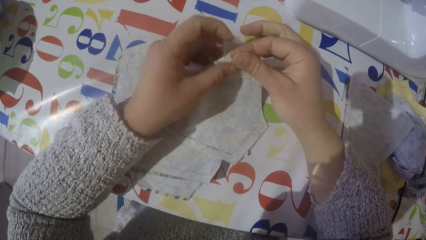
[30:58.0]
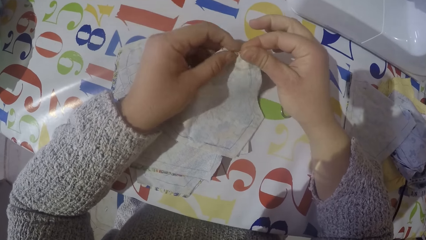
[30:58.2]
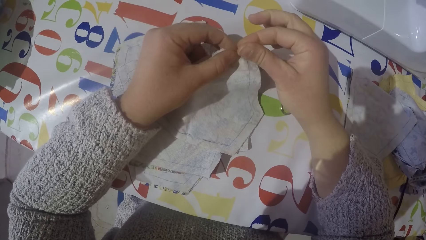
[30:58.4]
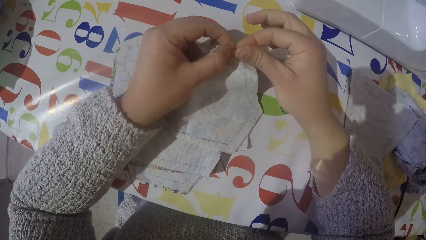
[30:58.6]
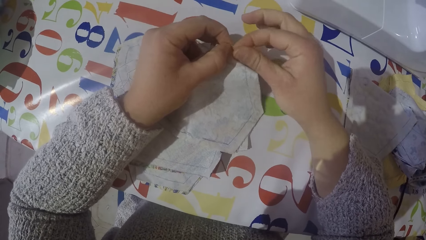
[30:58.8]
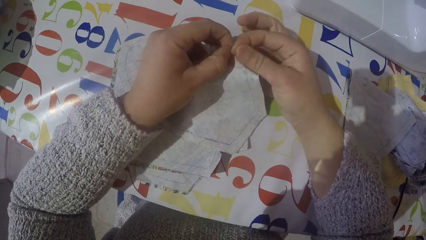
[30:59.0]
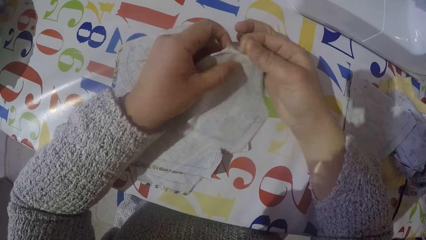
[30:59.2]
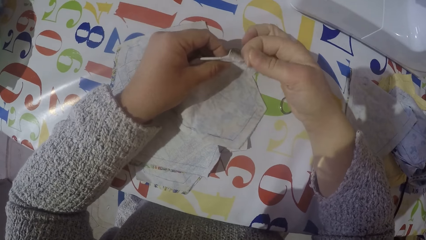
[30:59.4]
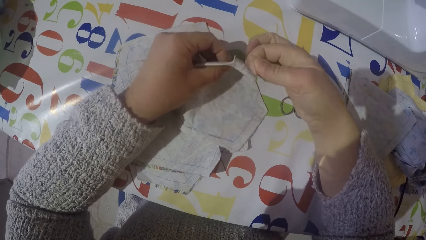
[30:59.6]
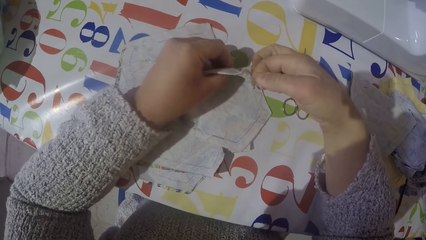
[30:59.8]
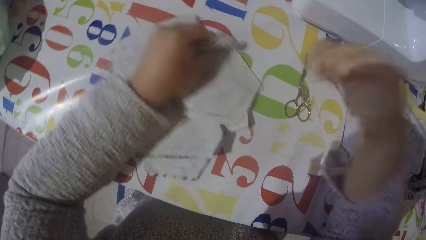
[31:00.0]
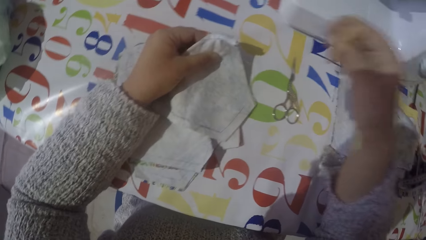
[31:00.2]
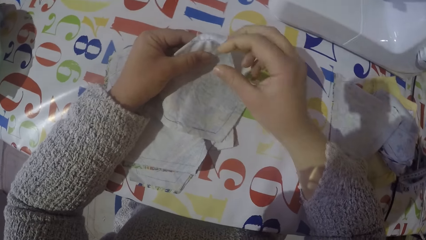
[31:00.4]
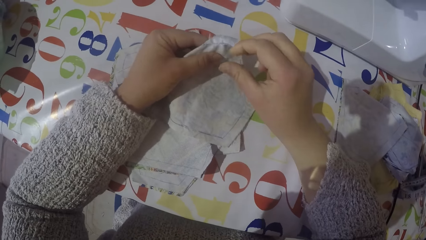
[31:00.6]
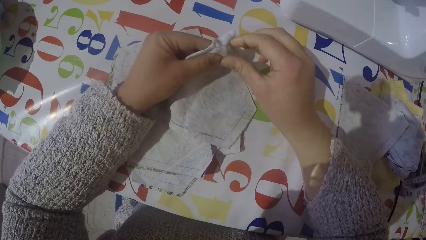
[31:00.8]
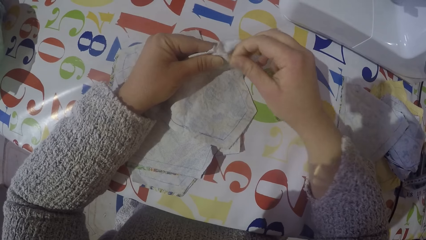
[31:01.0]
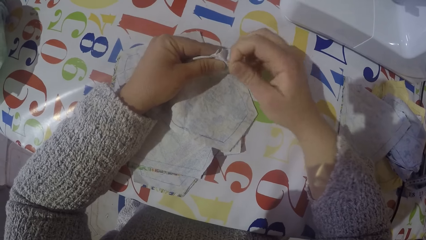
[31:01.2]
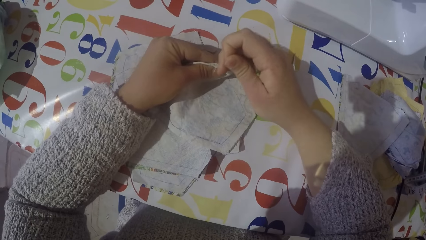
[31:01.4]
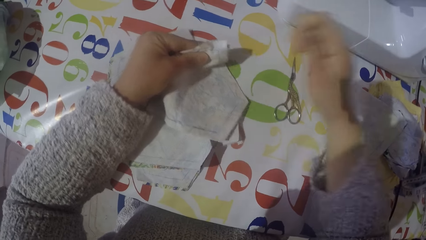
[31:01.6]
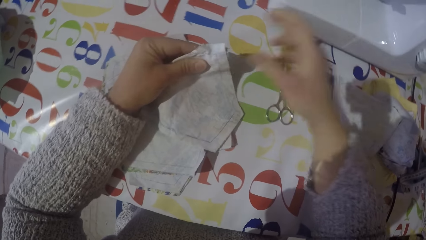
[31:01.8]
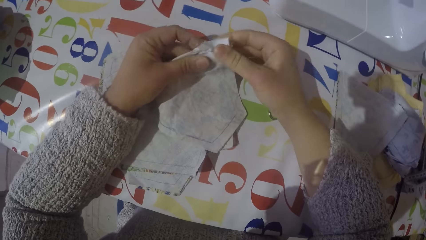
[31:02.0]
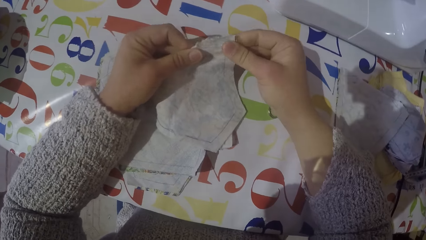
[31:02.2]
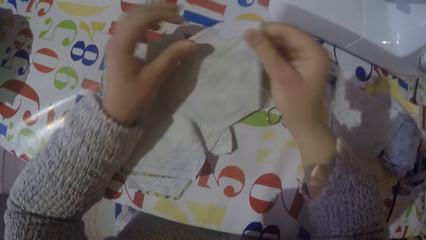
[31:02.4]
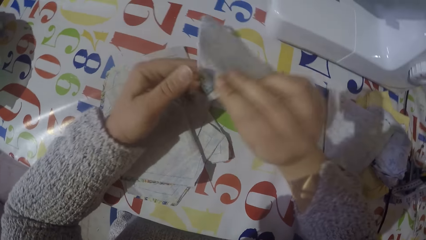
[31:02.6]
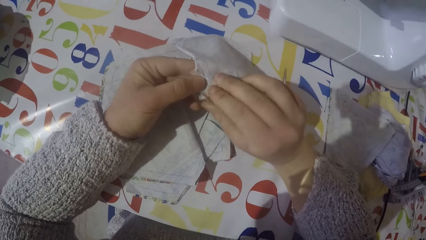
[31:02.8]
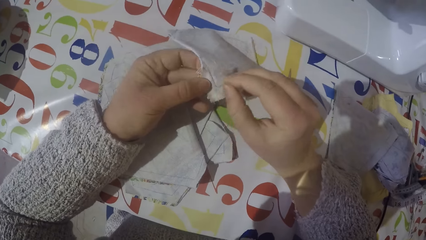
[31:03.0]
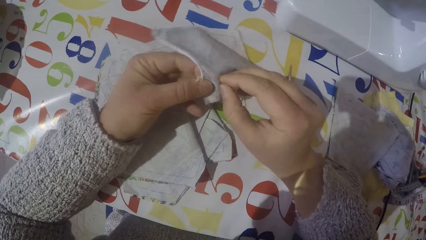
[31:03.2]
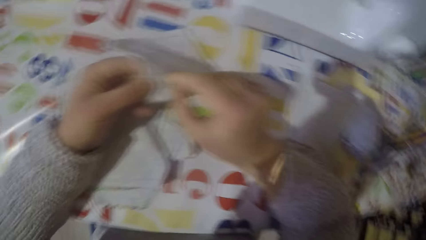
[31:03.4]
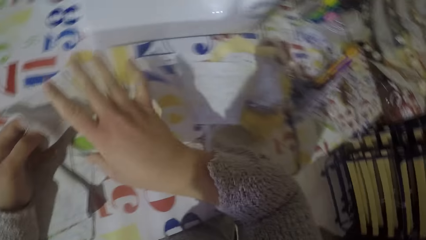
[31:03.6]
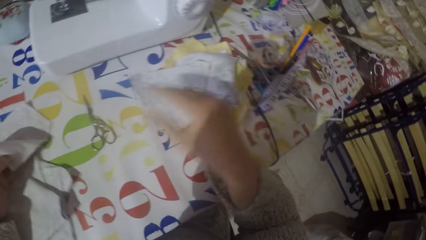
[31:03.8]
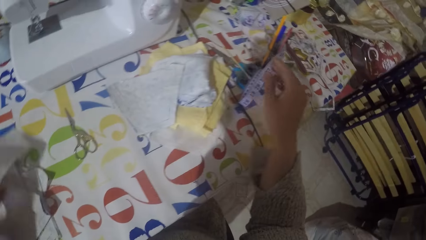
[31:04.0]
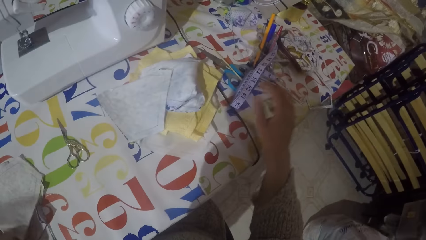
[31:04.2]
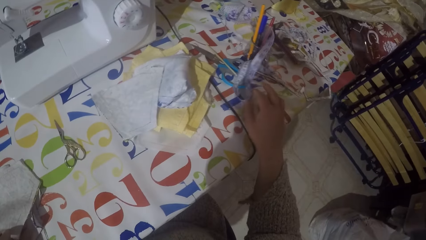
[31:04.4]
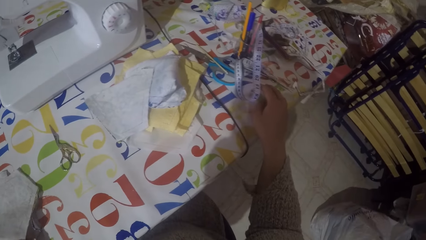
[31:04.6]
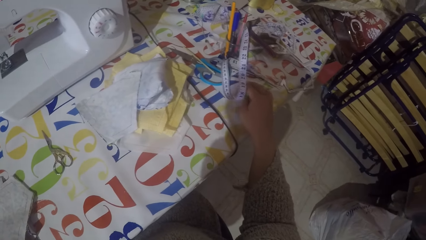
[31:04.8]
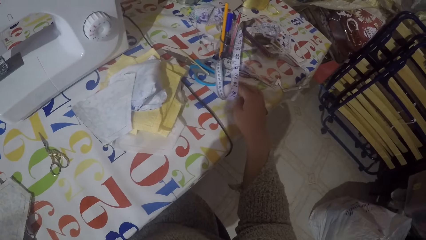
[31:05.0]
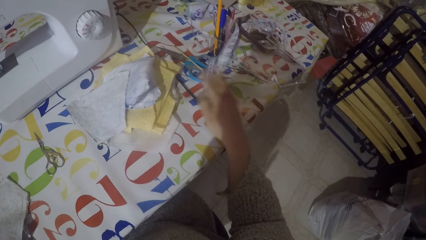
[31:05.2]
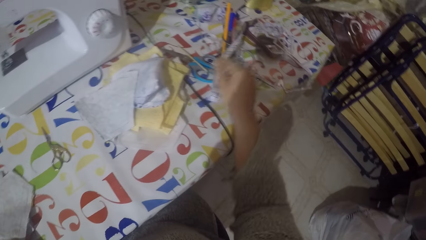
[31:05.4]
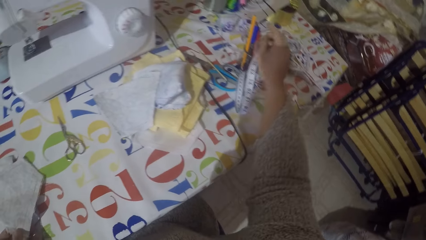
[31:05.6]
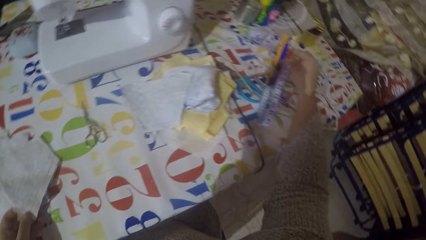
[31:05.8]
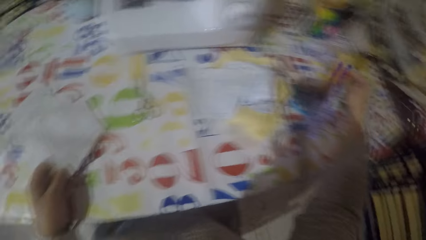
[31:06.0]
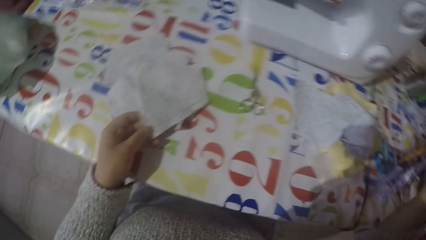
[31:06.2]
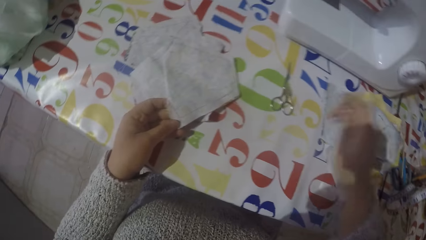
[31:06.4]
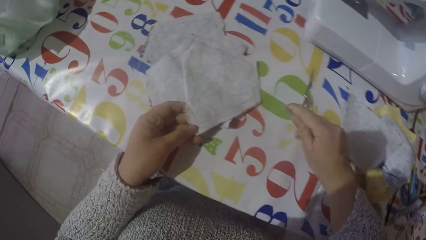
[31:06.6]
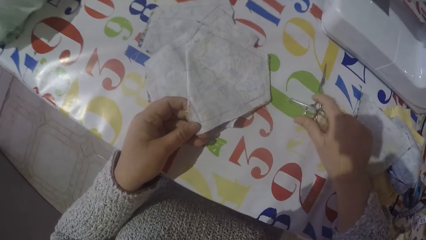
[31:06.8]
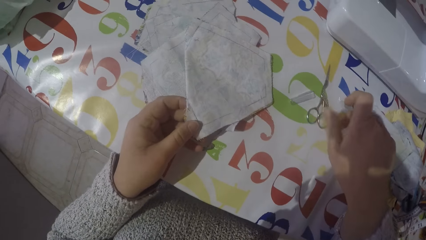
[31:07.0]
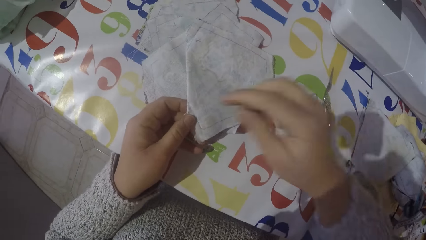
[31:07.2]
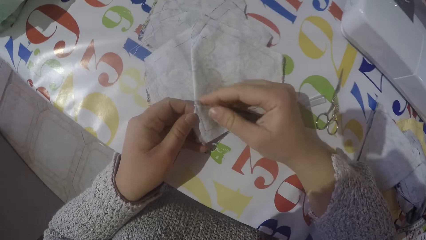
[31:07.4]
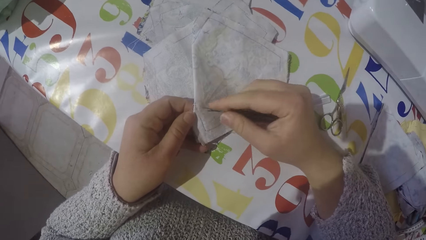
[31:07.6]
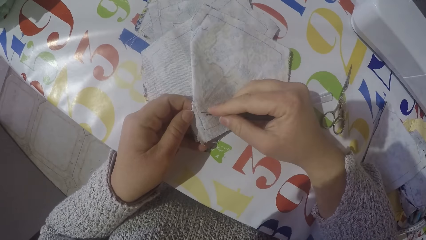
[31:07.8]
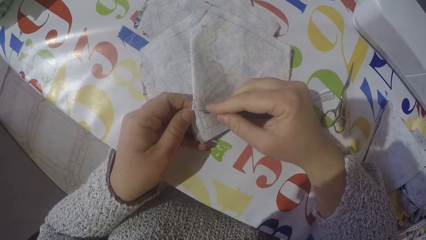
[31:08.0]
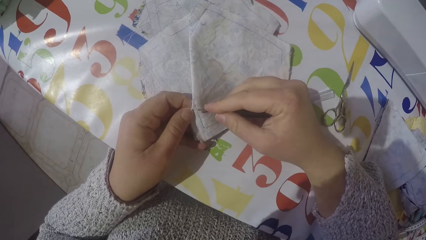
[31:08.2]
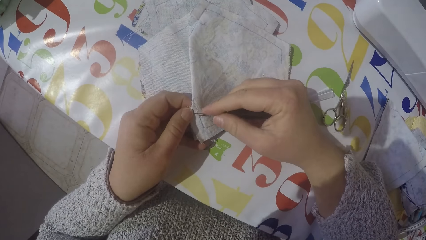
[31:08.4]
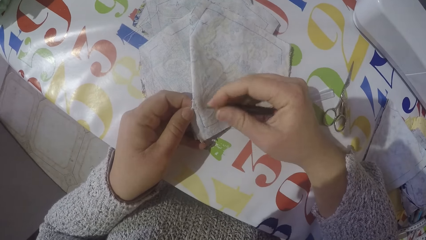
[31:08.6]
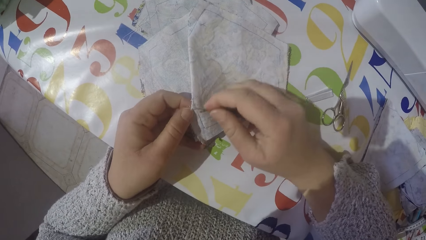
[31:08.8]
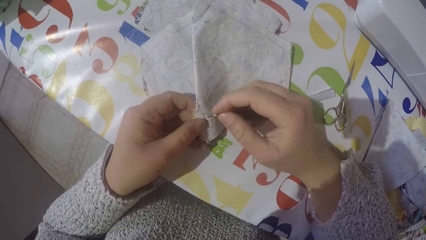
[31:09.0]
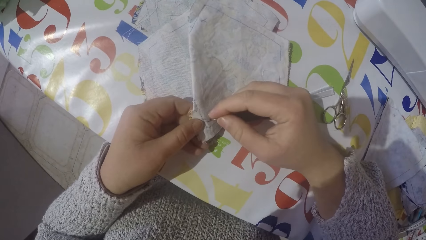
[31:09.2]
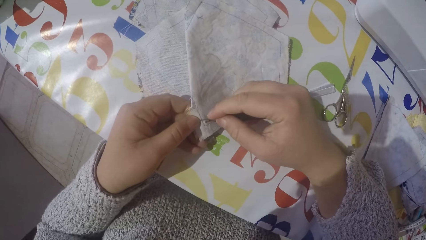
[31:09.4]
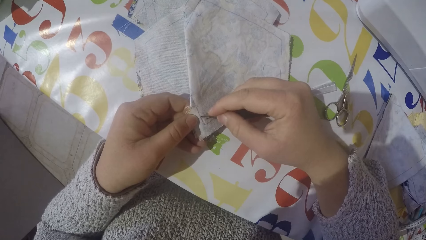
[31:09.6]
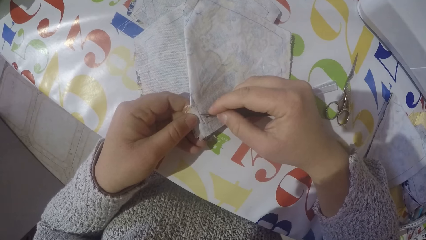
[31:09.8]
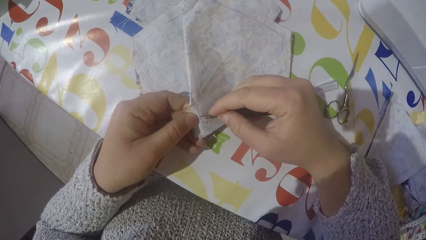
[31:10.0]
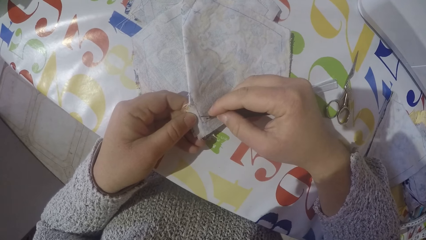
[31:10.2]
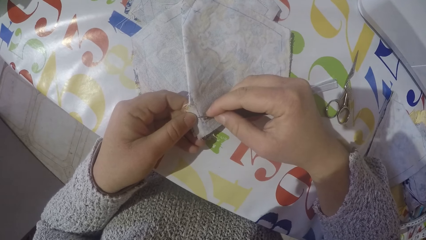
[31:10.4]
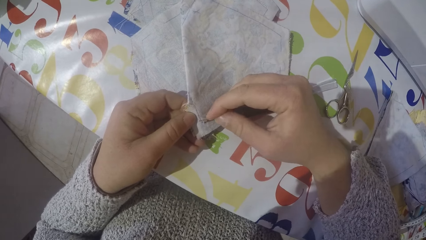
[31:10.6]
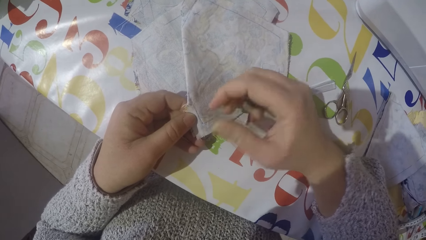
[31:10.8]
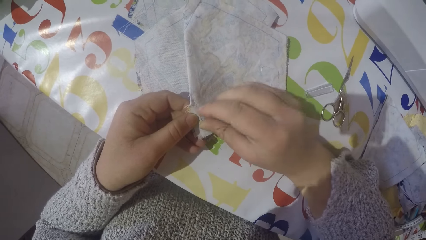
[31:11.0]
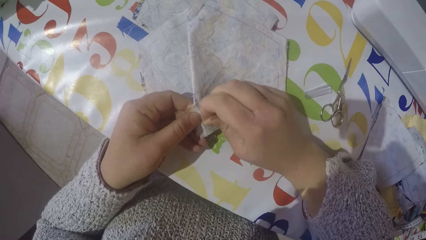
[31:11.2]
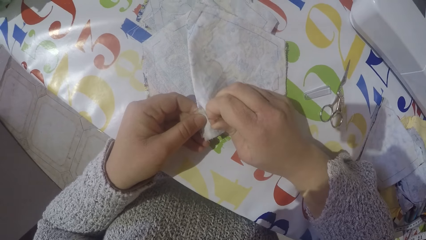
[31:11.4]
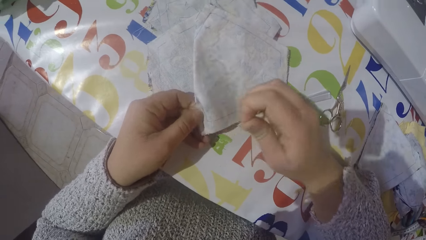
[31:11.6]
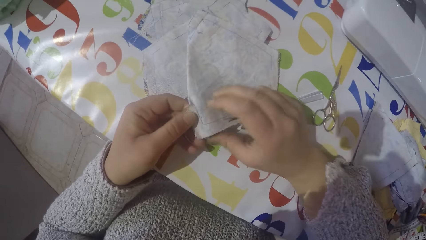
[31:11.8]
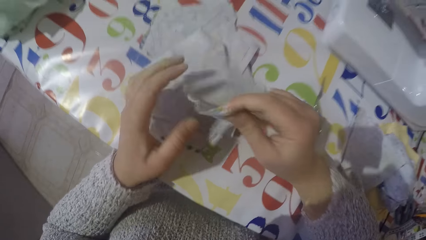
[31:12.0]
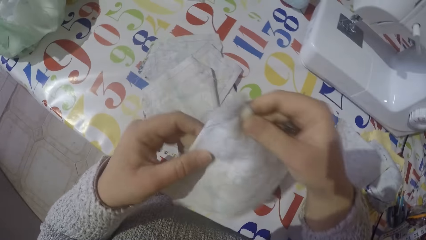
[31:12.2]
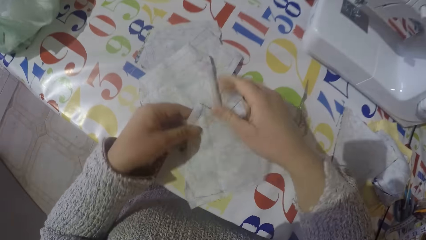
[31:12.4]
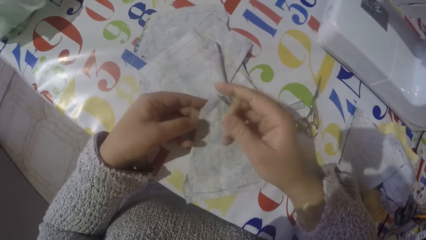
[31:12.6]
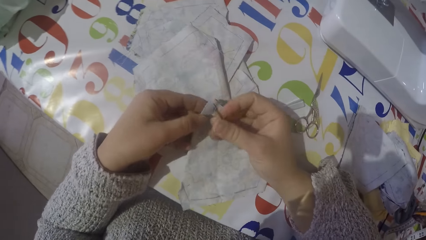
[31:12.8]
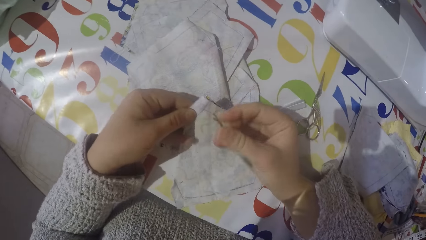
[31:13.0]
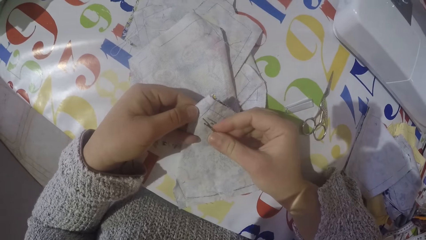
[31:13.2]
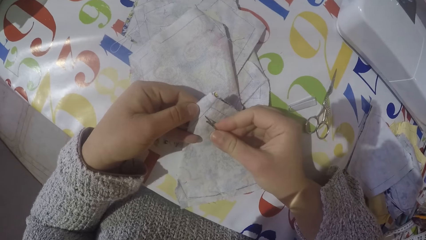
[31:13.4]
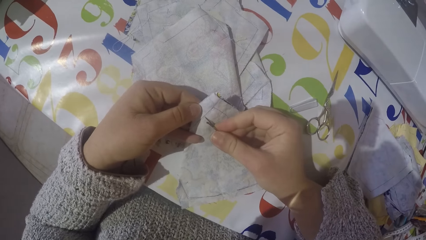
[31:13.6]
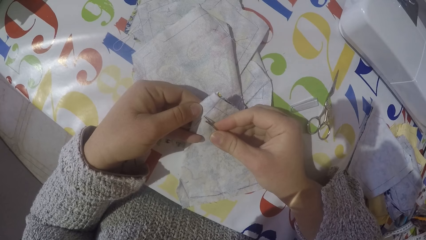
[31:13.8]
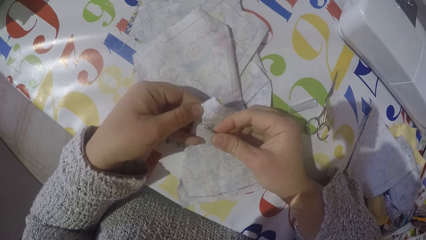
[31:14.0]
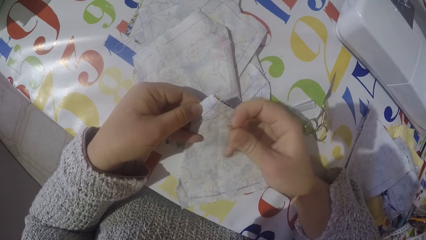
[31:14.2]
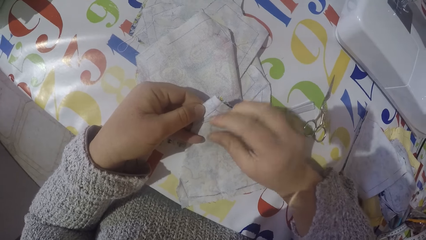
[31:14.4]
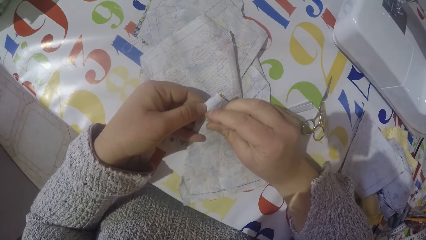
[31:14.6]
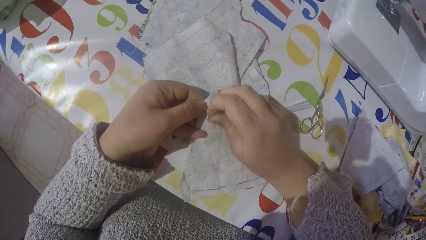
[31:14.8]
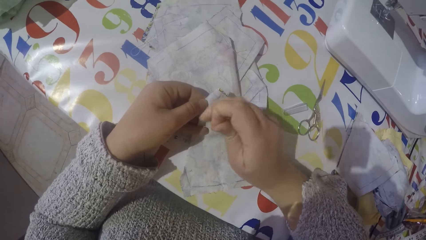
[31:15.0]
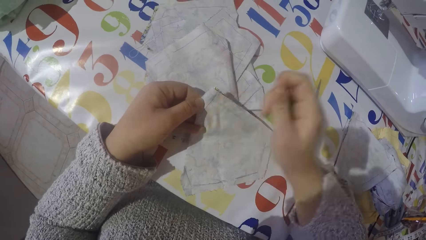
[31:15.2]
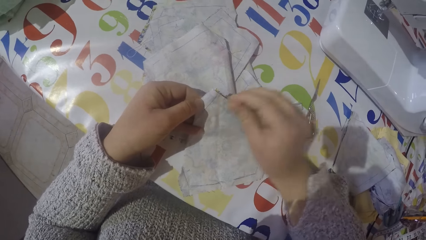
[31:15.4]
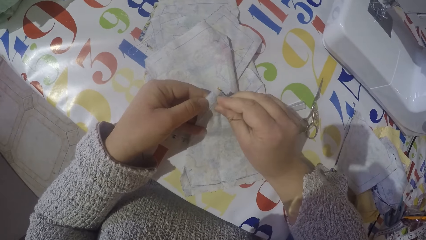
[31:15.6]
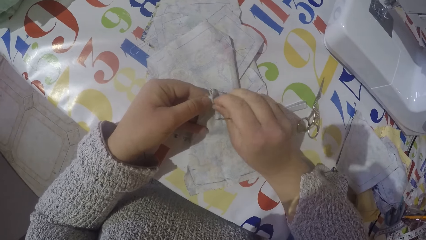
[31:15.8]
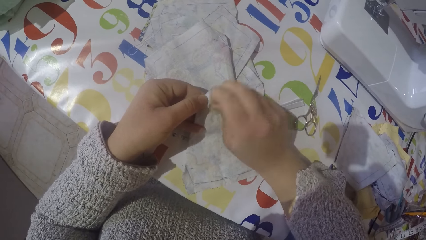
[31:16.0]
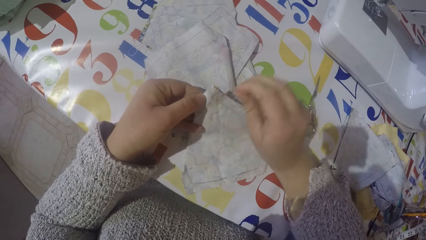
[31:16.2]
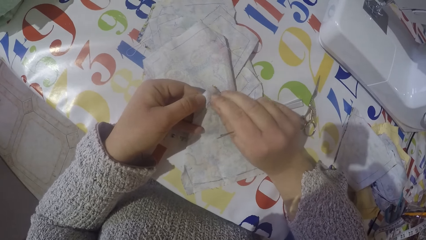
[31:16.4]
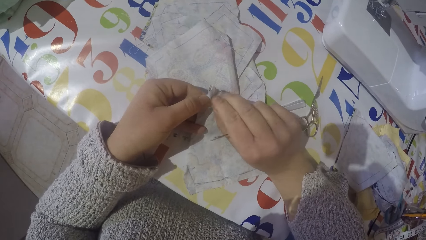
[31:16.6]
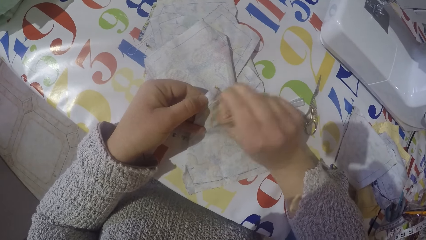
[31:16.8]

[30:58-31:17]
The camera wearer picks a seam ripper from the table. They open the latch hook tool. They pull the sewing thread with the latch hook tool. They remove the thread with the seam ripper. They pull the sewing thread.
